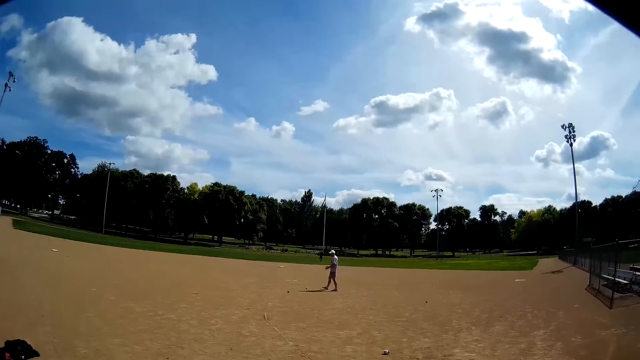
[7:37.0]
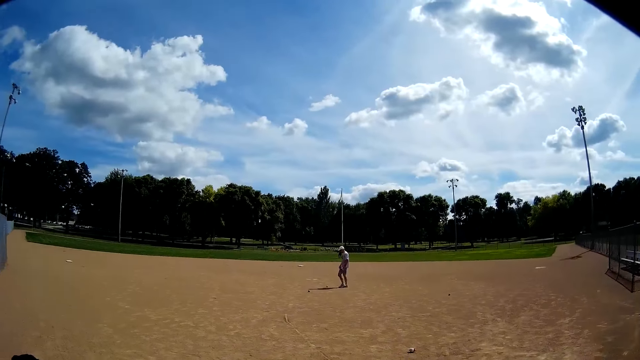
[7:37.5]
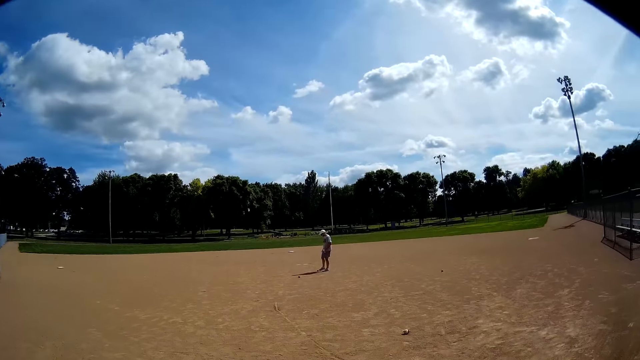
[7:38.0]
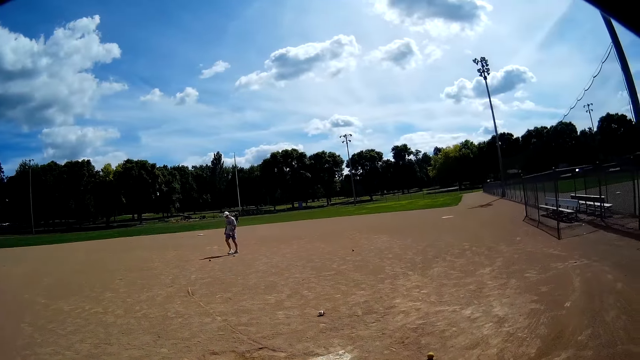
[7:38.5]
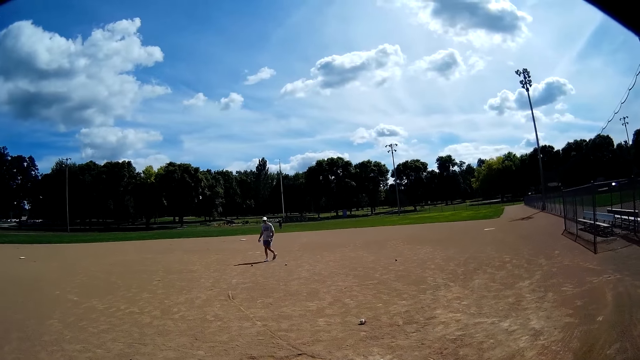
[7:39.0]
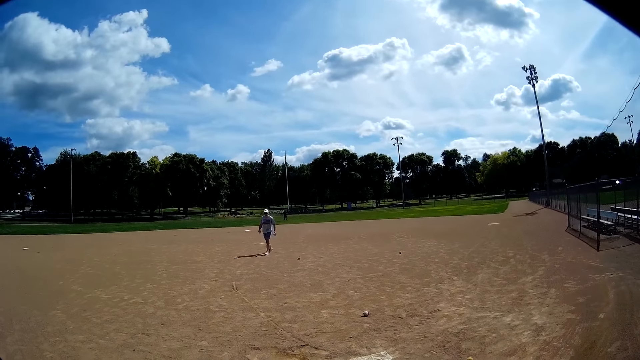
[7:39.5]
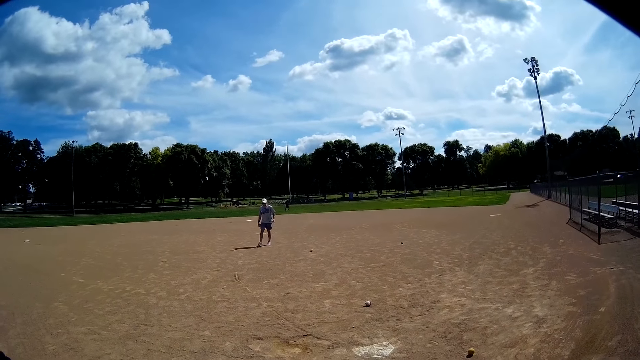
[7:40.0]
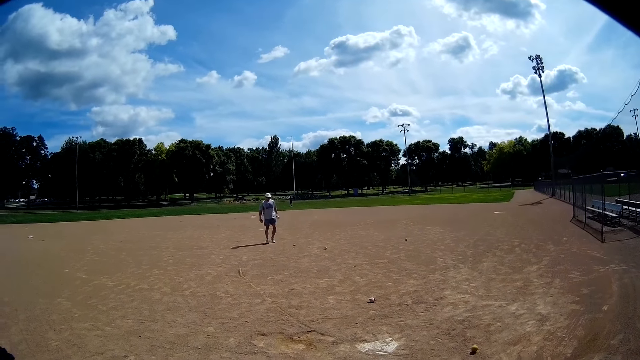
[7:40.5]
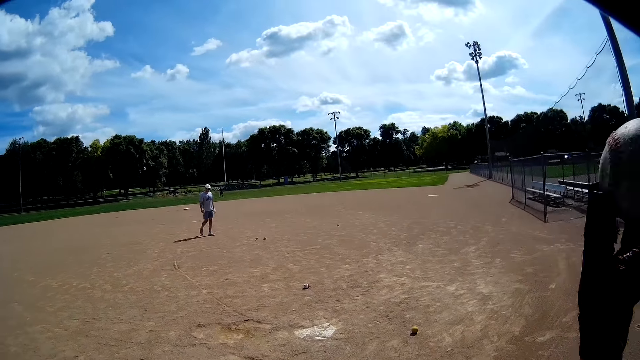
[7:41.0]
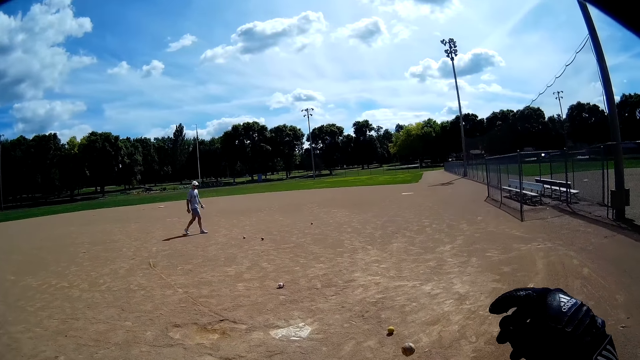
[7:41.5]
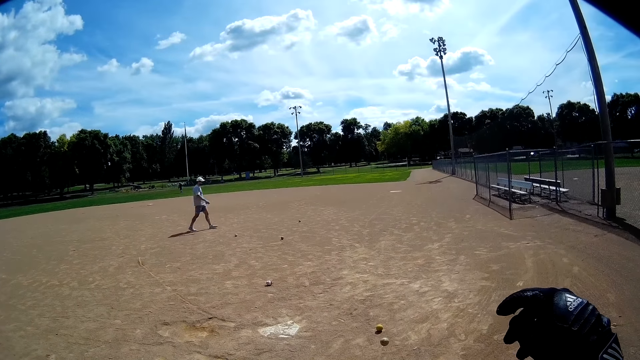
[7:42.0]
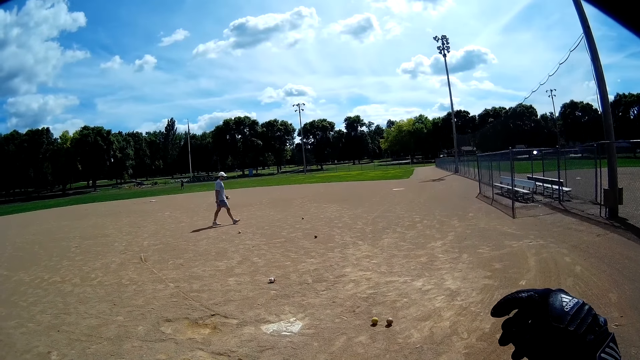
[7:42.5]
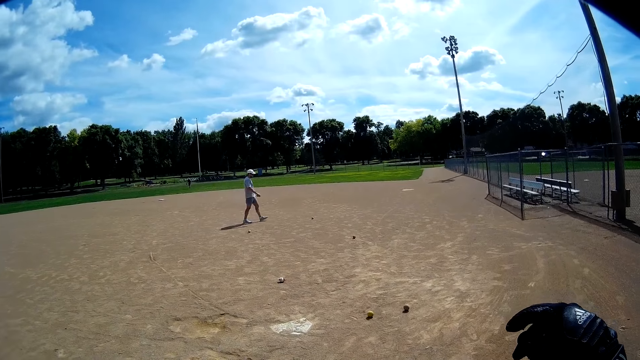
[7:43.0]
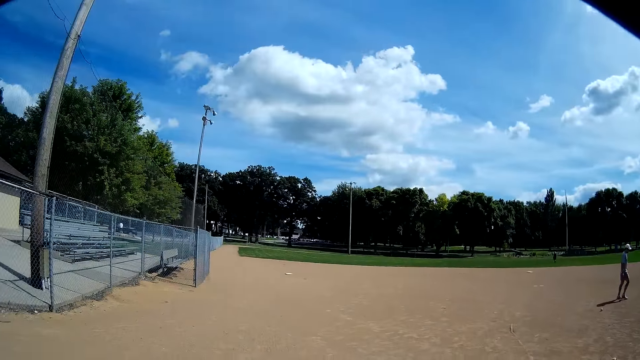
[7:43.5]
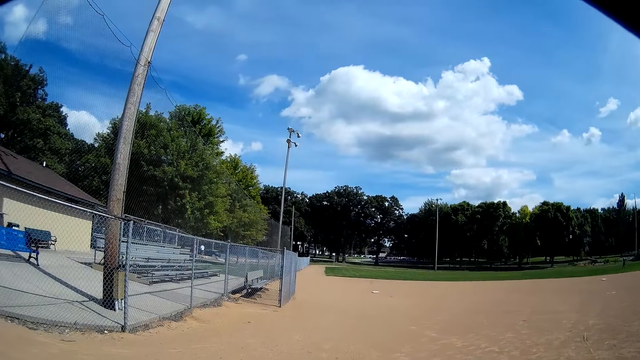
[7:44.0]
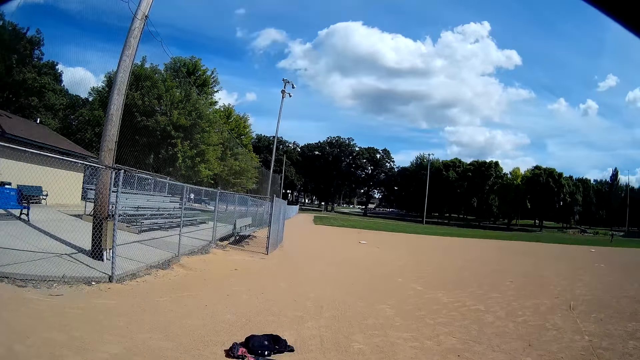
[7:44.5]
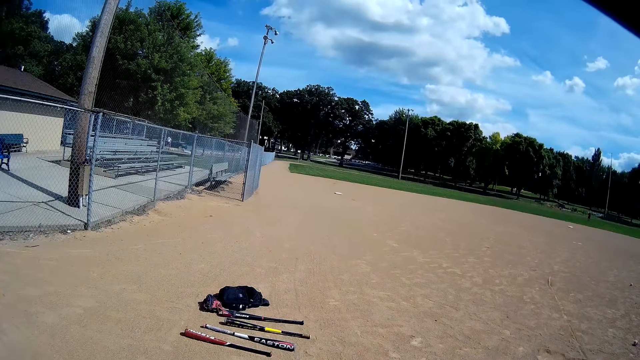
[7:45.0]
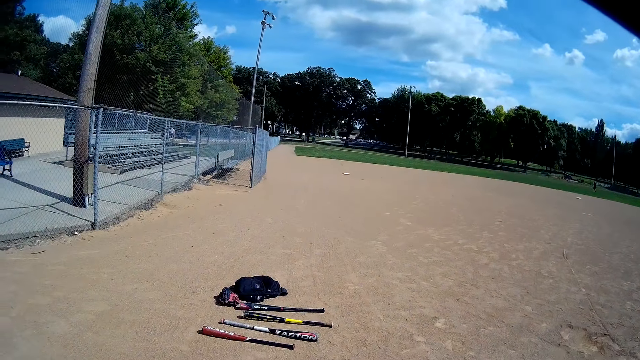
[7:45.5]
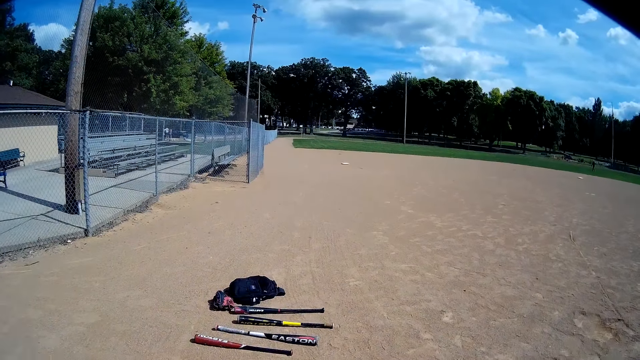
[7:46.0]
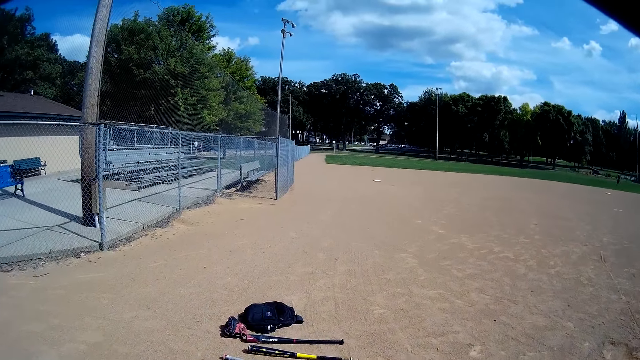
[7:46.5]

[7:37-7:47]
A man walks. The man kicks a ball. The man plays with the balls. The camera wearer throws the ball to the floor. They look around.

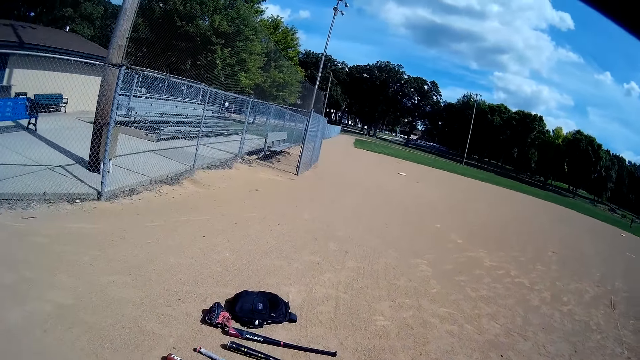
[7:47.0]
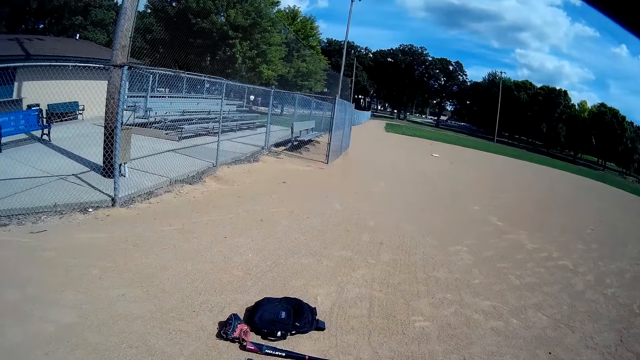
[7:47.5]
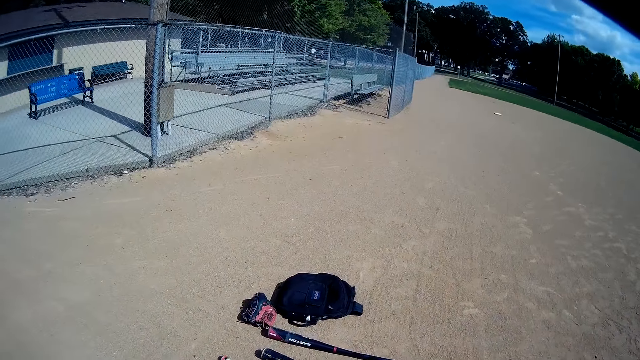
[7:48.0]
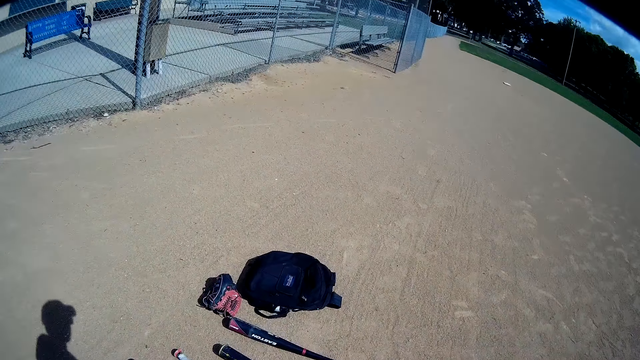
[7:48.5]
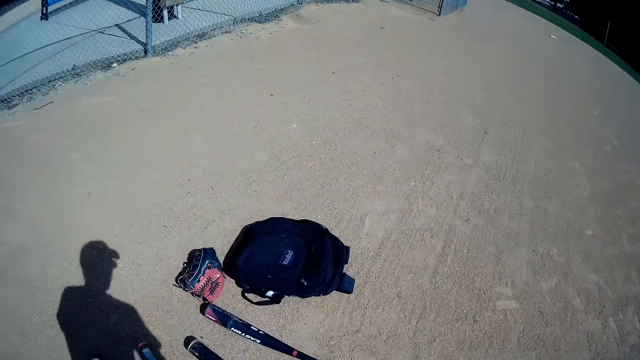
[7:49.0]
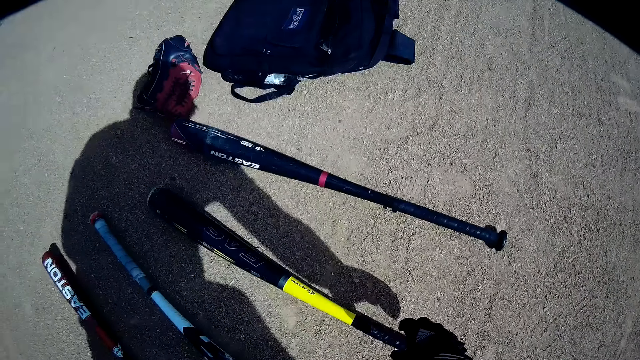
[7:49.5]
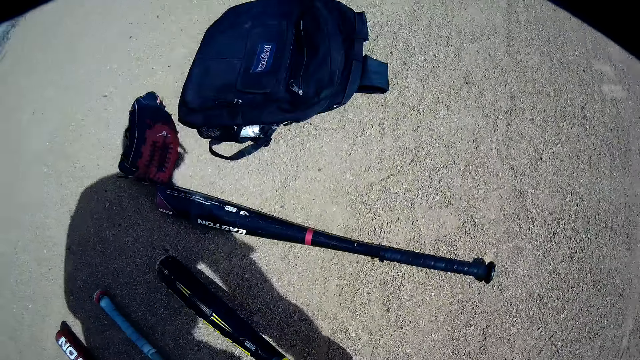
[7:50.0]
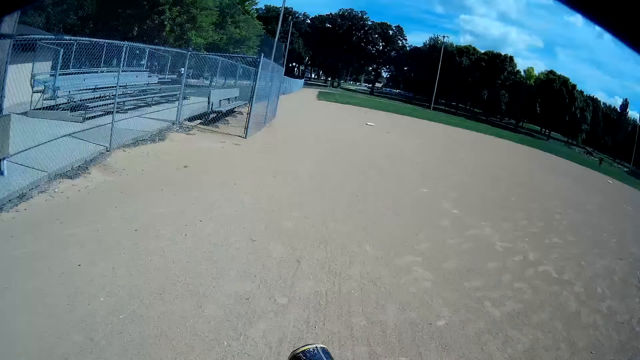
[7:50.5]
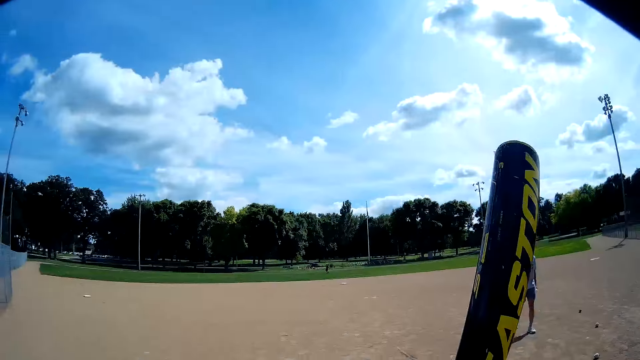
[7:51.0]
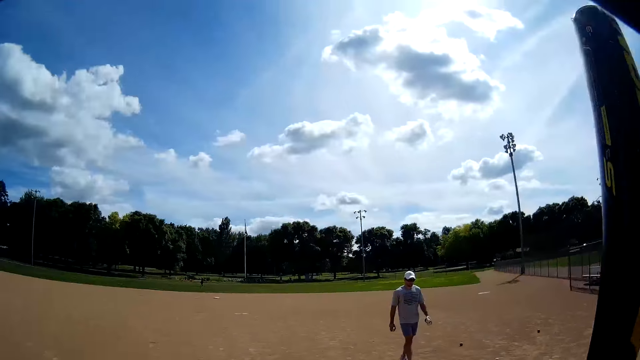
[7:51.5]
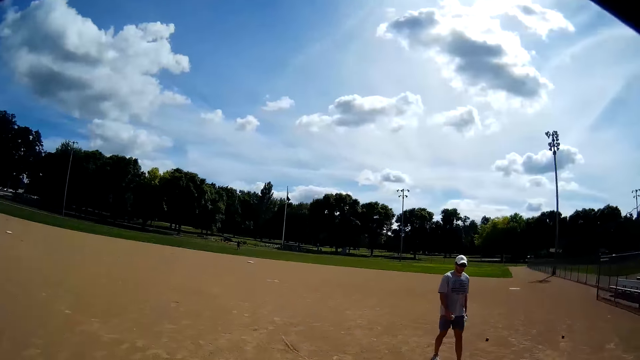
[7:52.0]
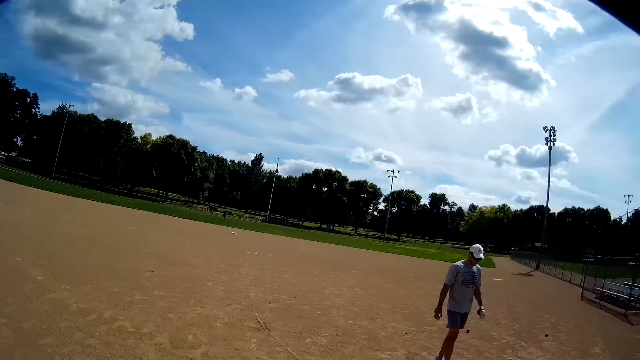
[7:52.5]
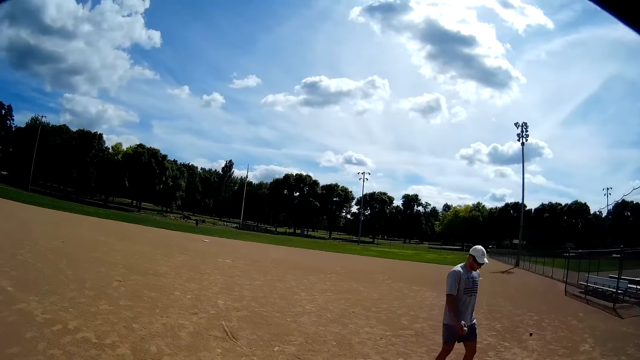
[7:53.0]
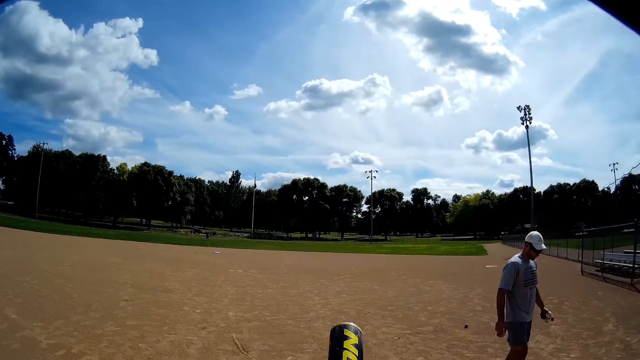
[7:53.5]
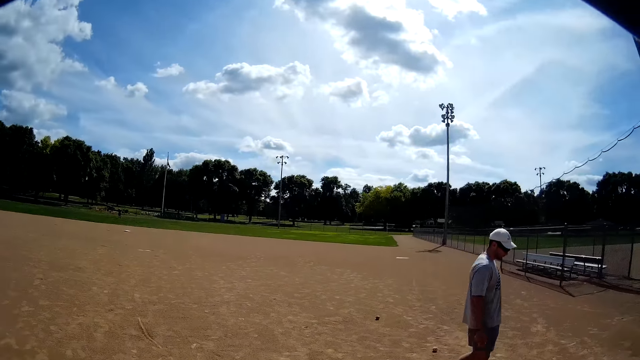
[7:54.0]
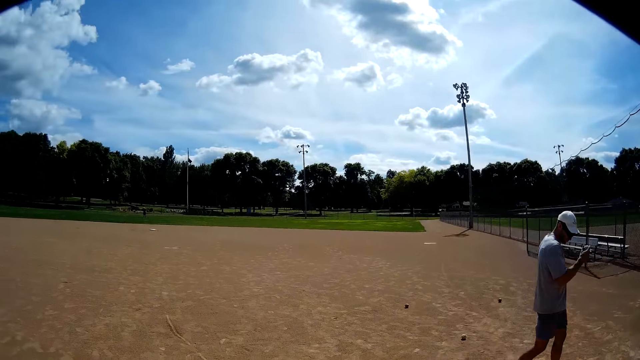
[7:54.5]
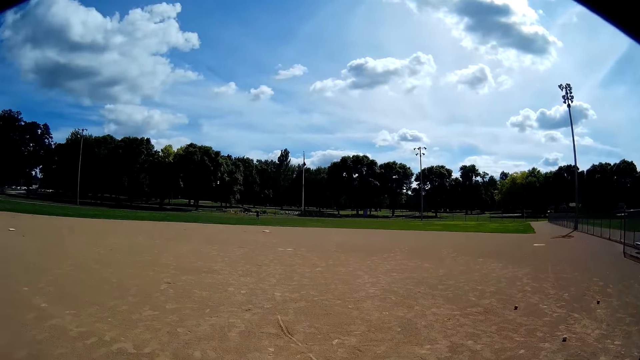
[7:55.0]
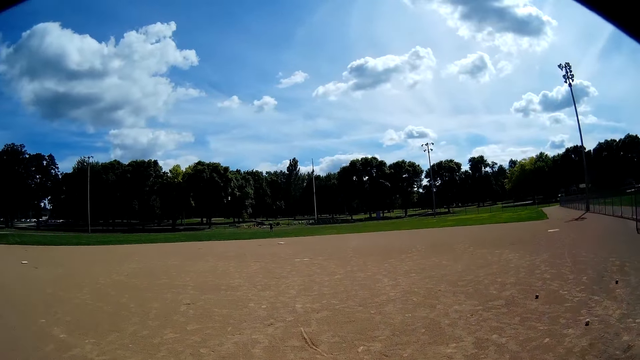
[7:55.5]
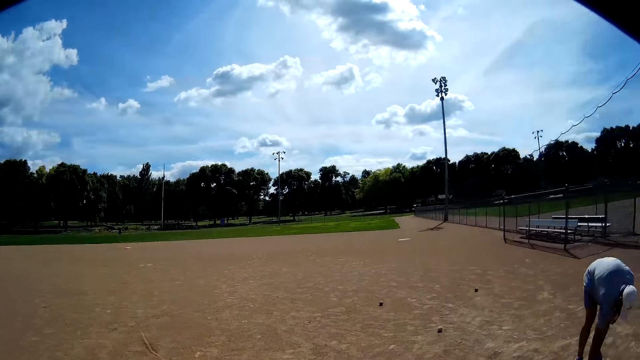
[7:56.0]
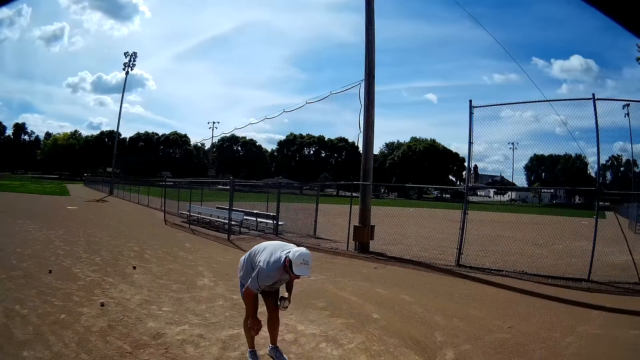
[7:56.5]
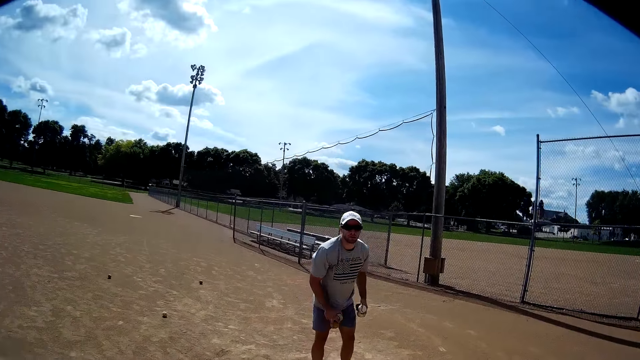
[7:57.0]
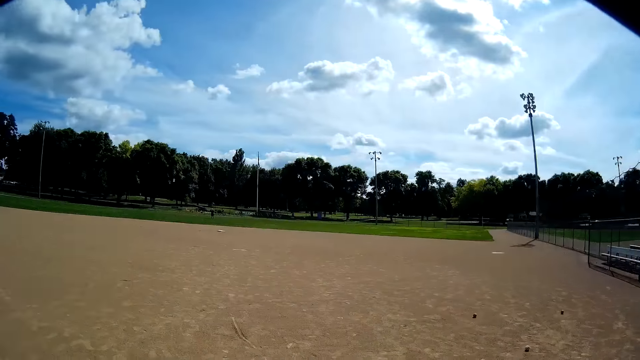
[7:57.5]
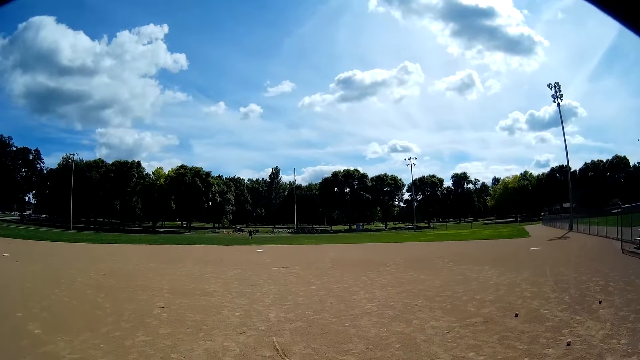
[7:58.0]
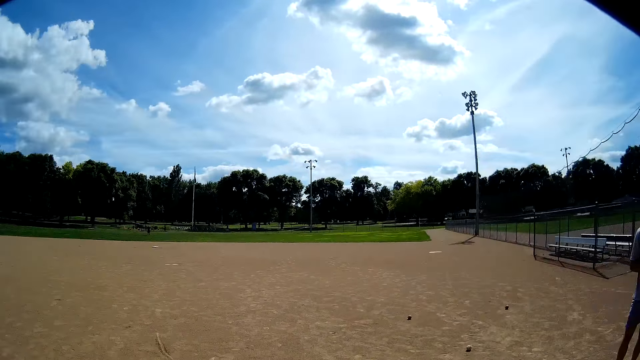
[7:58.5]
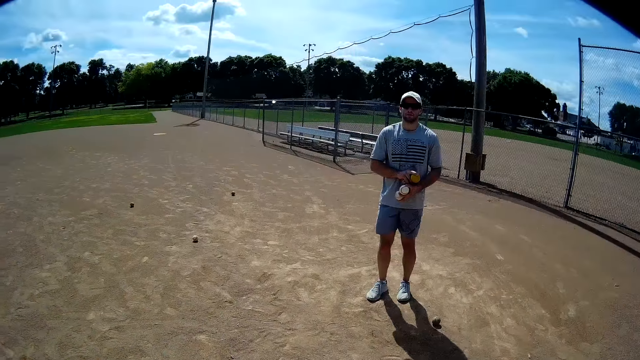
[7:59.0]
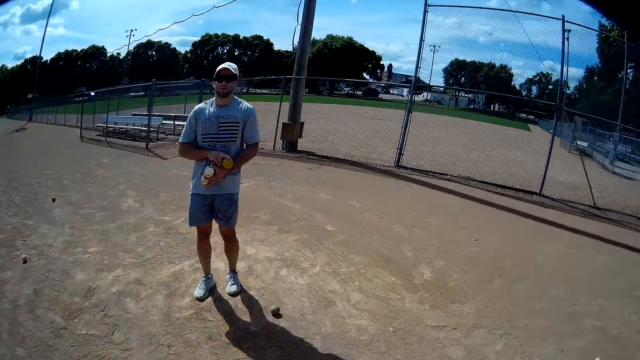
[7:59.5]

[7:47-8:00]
The camera wearer walks. They pick up a ball from the ground. They pick up the tennis stick. The man walks. The man picks up balls from the ground.
